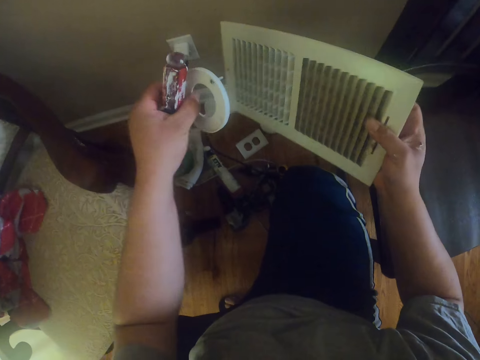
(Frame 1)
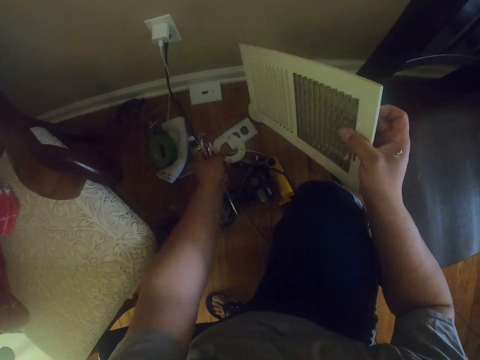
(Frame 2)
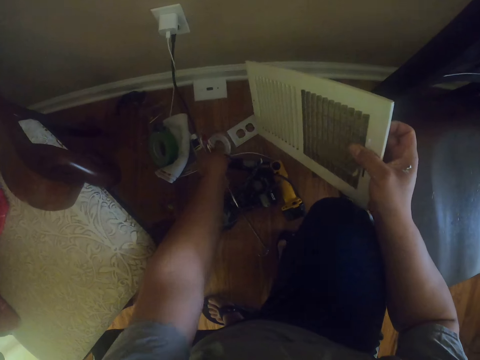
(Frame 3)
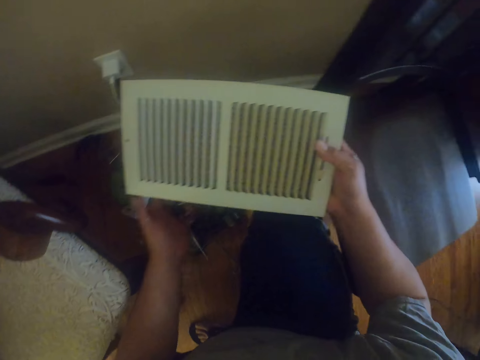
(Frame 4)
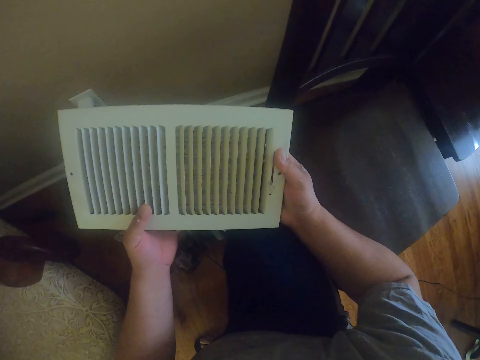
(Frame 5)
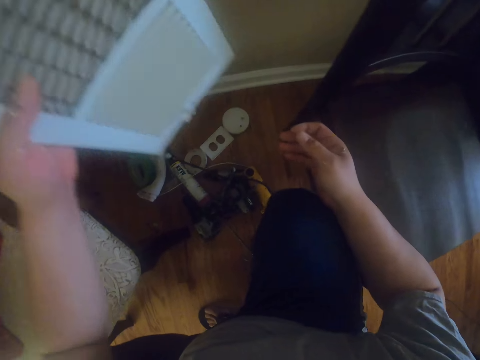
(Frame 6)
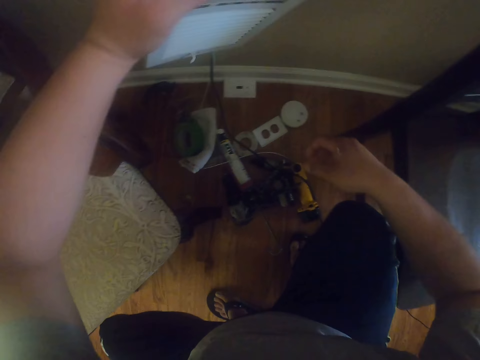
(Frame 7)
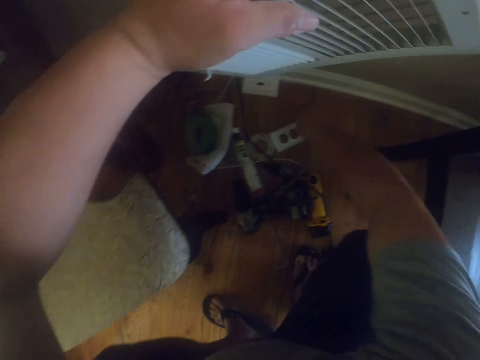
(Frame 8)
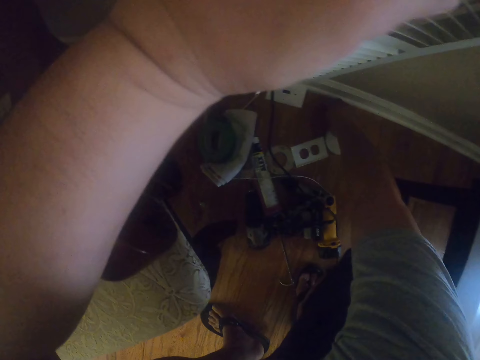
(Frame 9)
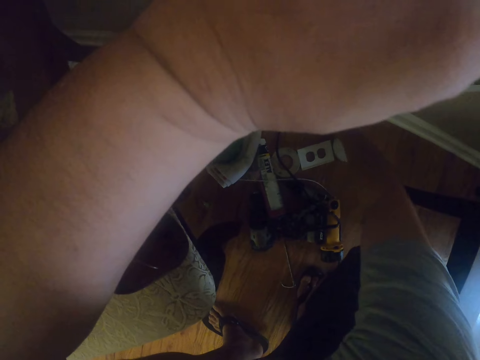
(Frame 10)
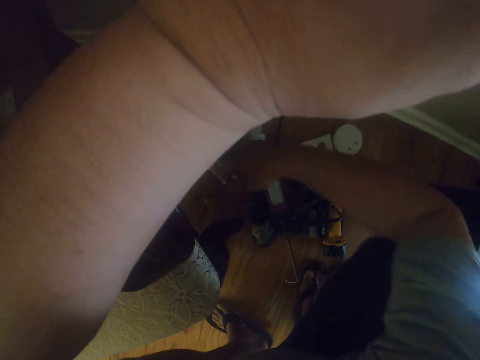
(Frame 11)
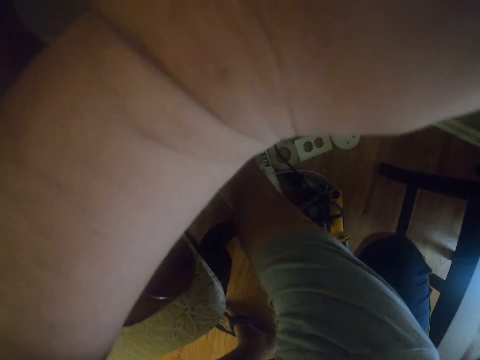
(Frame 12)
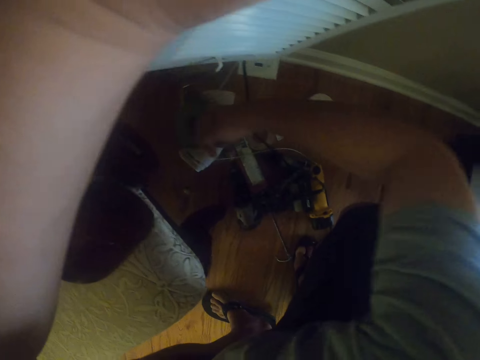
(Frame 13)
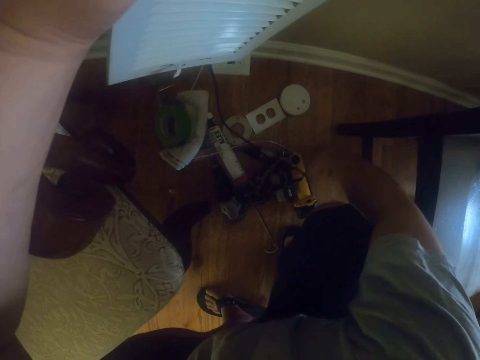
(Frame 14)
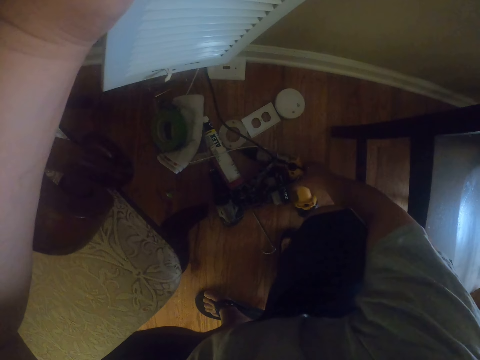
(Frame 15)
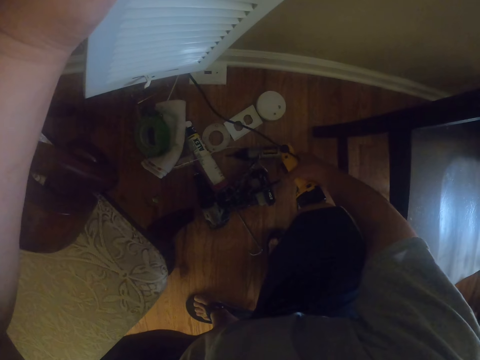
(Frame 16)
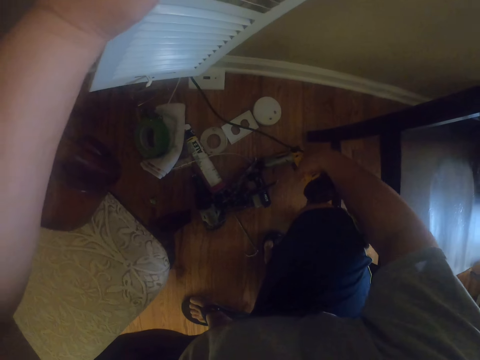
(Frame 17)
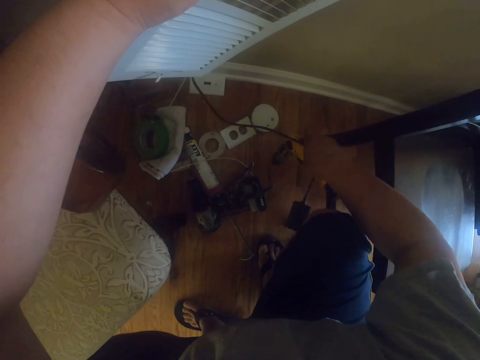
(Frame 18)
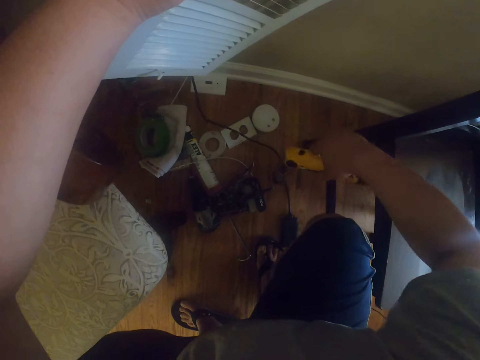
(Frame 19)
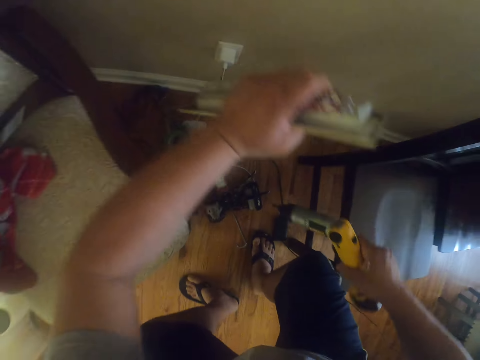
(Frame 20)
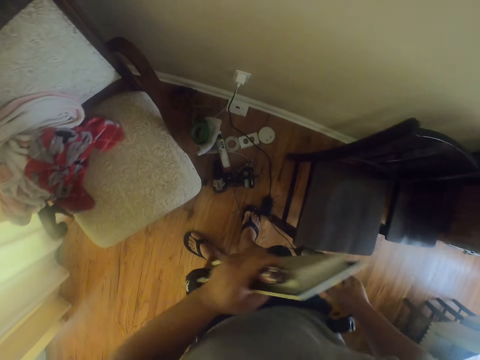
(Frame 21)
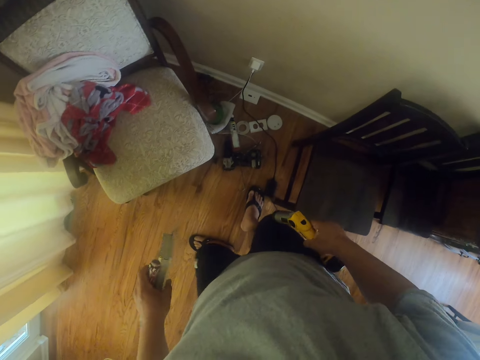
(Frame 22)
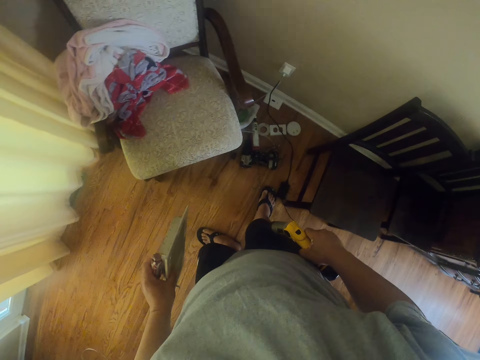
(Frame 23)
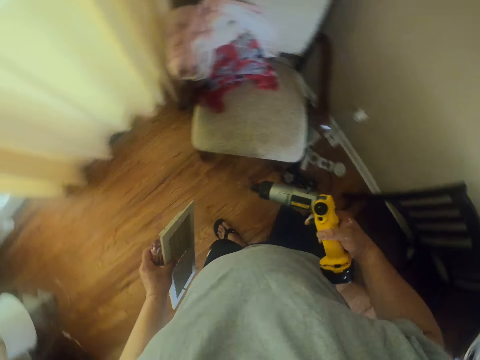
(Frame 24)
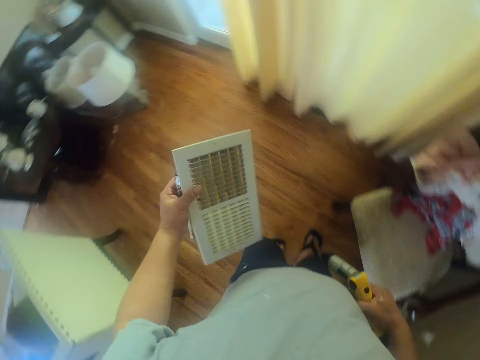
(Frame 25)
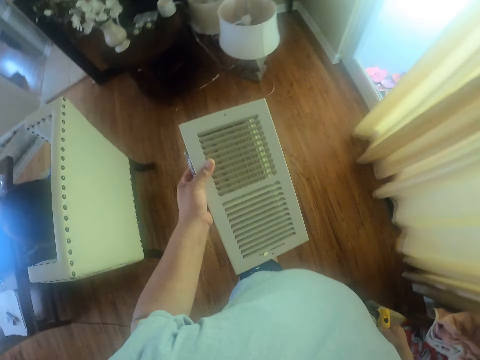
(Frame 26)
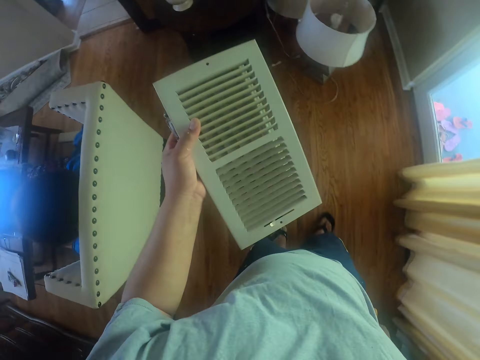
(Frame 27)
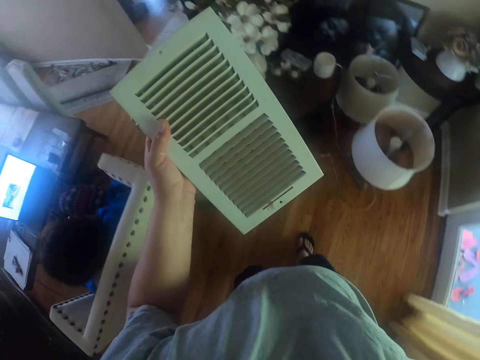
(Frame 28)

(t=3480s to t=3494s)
The camera wearer touches an air conditioner with his left hand. He drops the piece of plastic on the floor. He passes the vent cover from his right hand to his left hand. He holds the air conditioner with his left hand. He picks up screws from the floor with his right hand. He picks up a cordless hand drill from the floor with his right hand. He turns left. He walks towards a vent.

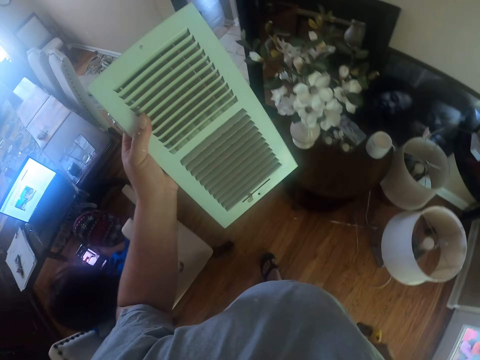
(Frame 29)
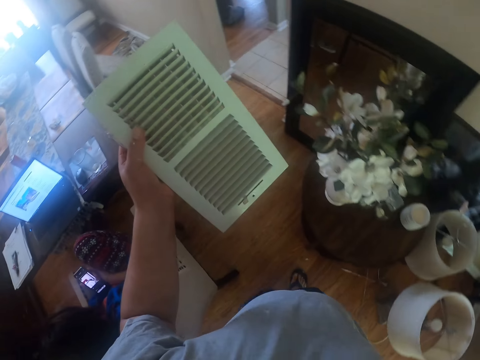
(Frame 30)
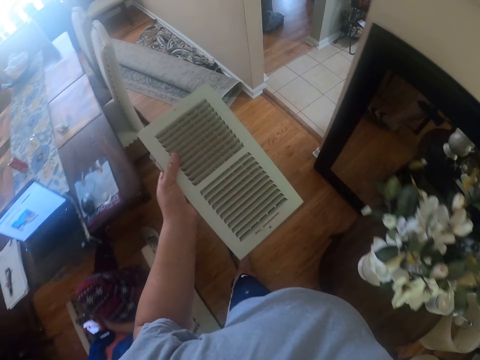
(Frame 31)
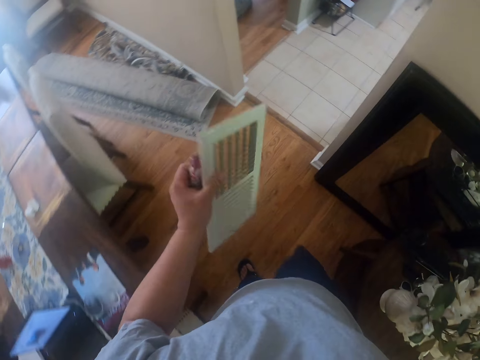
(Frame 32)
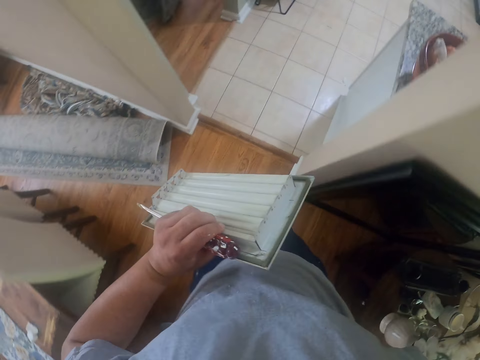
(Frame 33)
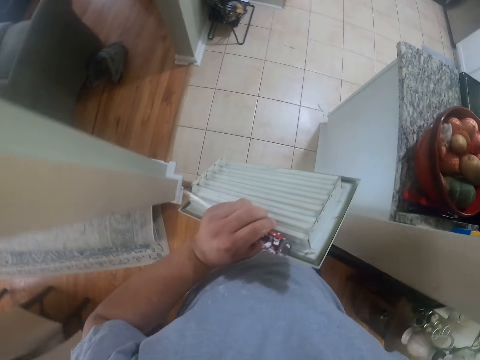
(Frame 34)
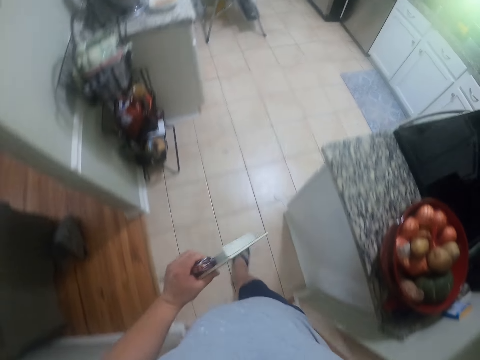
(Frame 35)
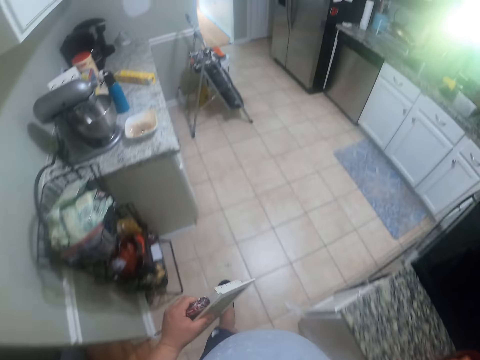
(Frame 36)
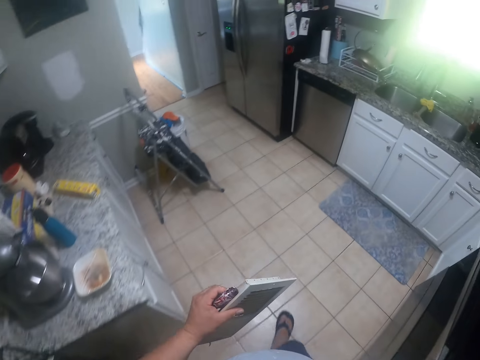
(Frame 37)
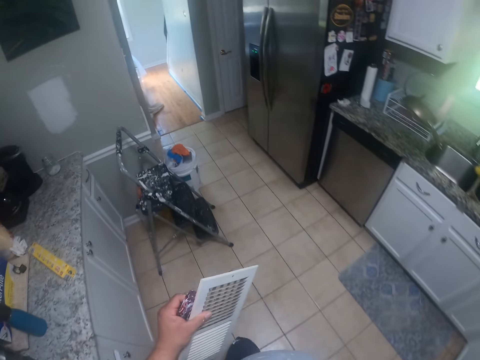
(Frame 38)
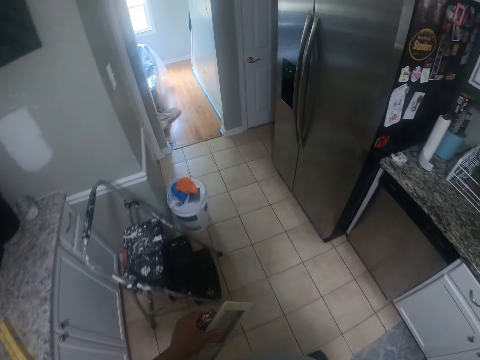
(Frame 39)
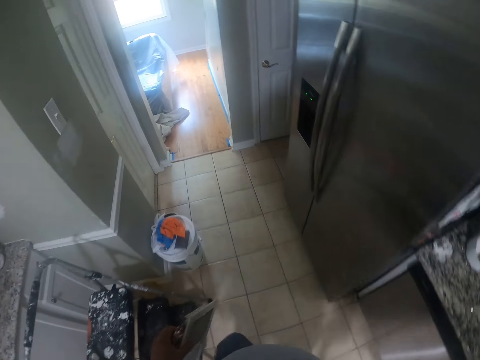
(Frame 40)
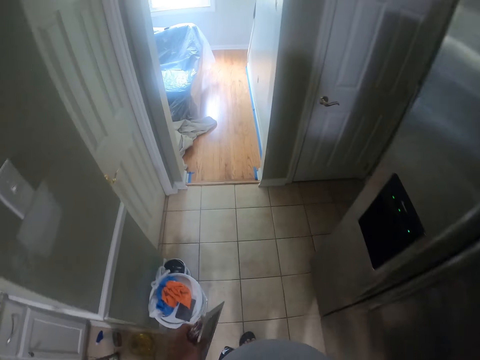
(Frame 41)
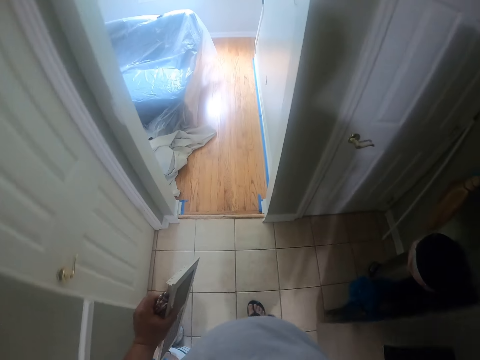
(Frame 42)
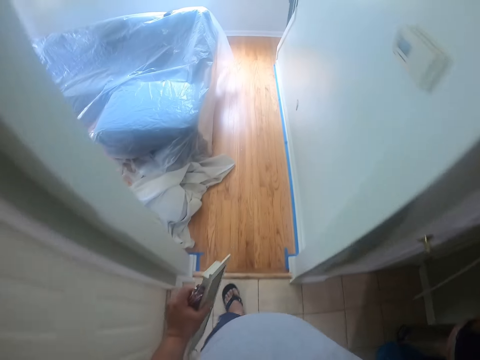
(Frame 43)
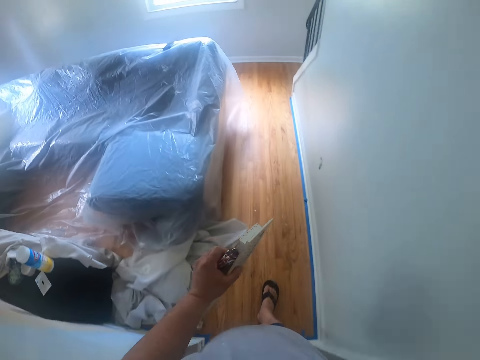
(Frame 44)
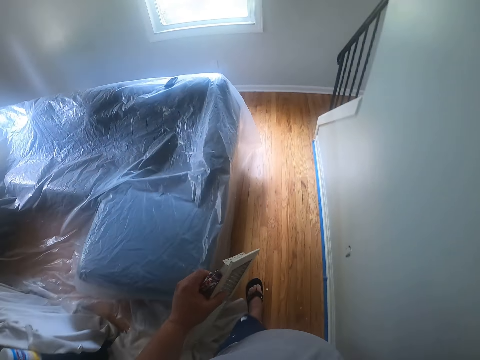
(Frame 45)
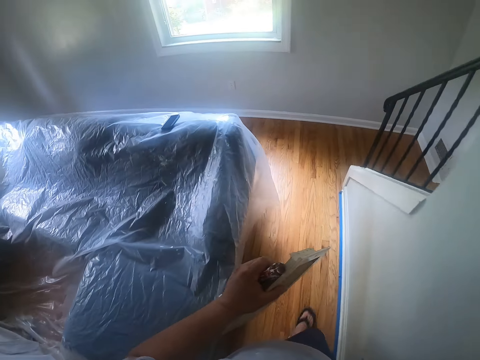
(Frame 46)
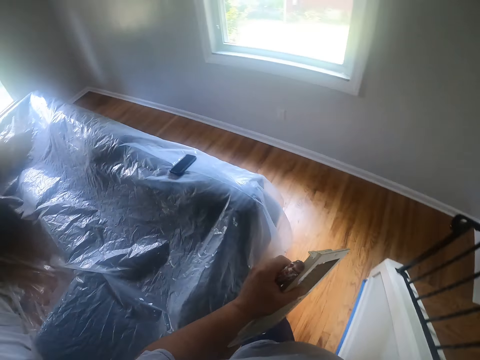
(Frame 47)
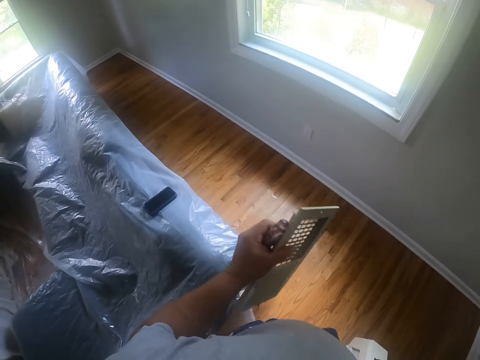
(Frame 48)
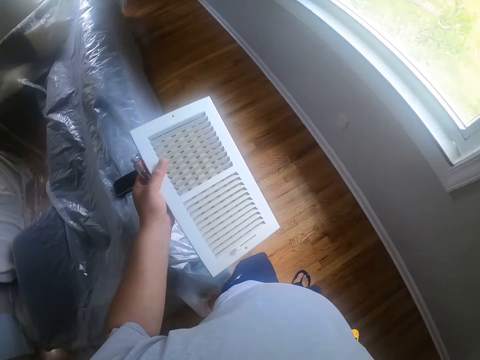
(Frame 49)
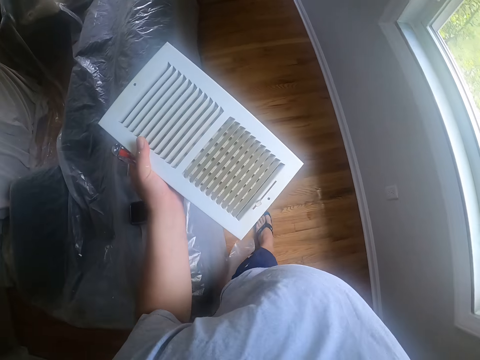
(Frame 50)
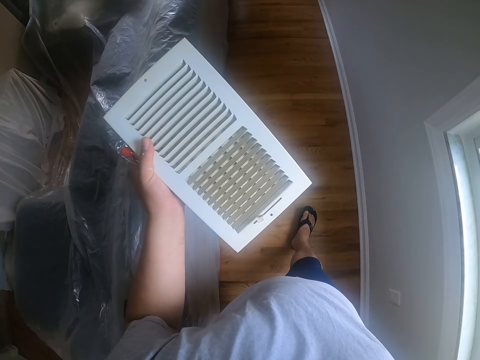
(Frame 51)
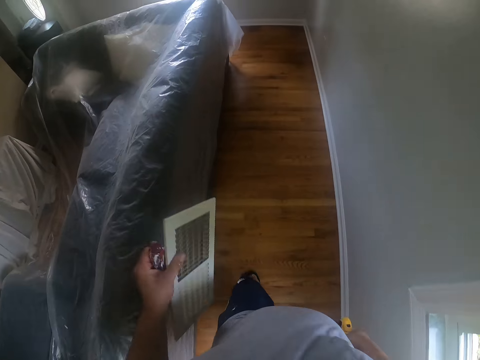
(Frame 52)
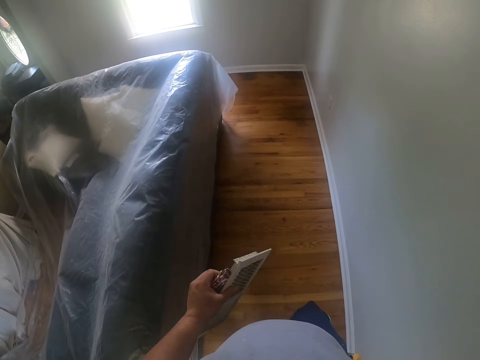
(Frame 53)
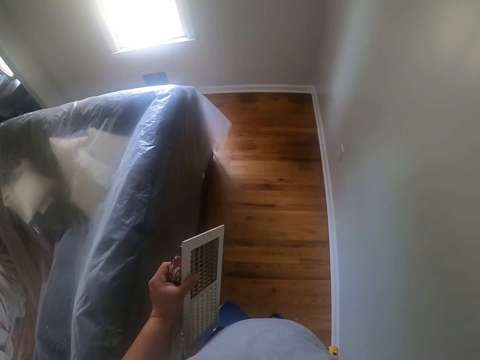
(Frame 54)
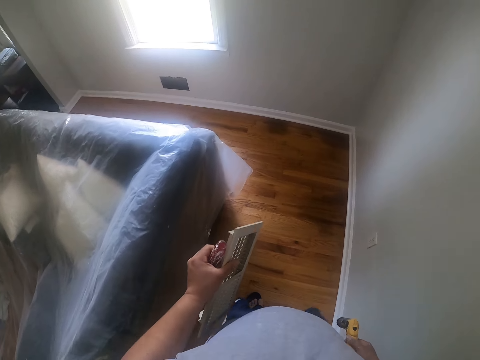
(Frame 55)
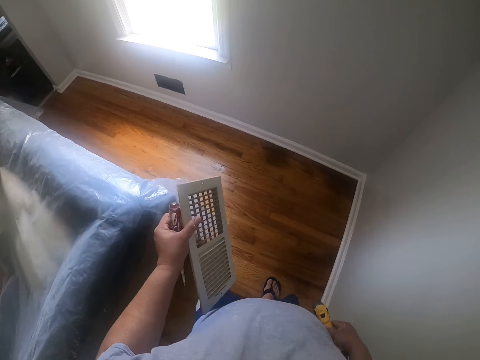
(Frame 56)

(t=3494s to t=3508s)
The camera wearer walks round the room. They turn an air conditioner. They pass through the kitchen. They enter another room. They walk round the room.
